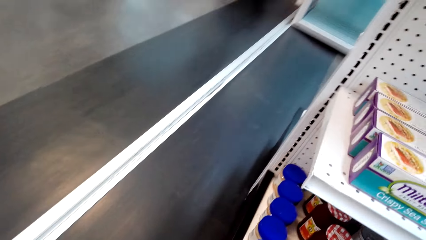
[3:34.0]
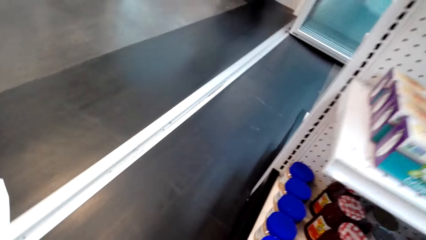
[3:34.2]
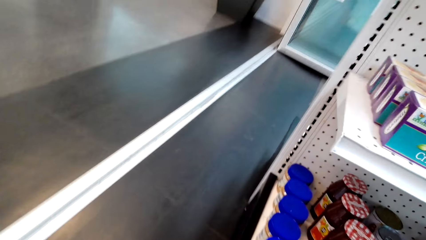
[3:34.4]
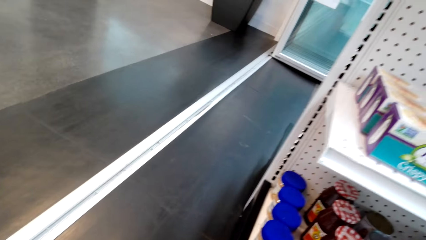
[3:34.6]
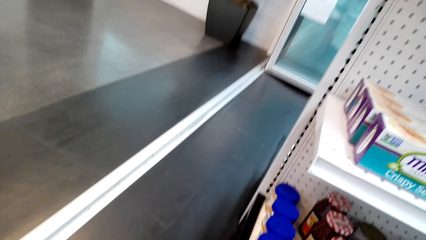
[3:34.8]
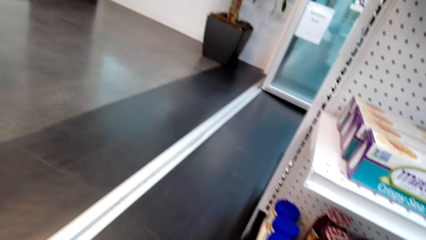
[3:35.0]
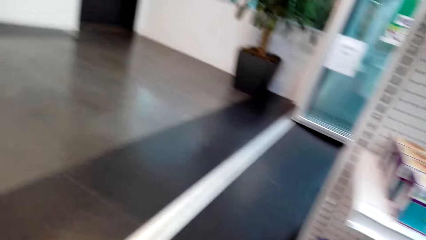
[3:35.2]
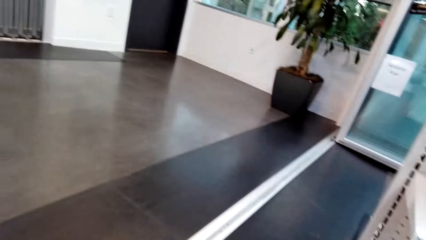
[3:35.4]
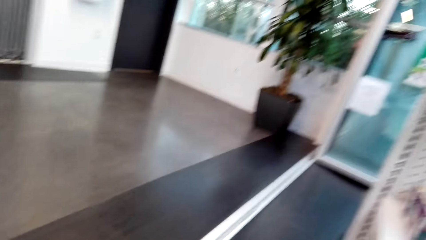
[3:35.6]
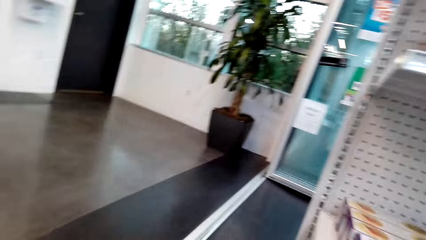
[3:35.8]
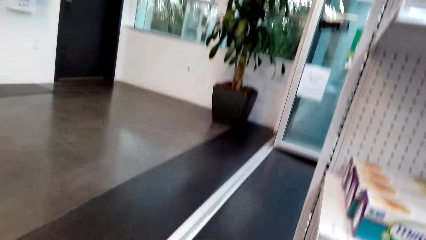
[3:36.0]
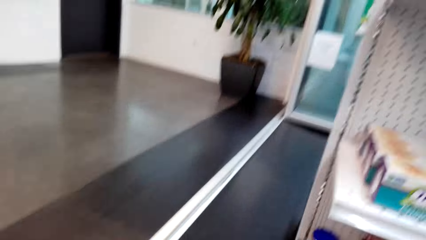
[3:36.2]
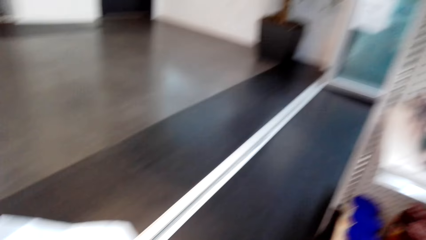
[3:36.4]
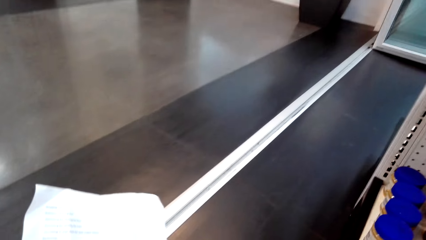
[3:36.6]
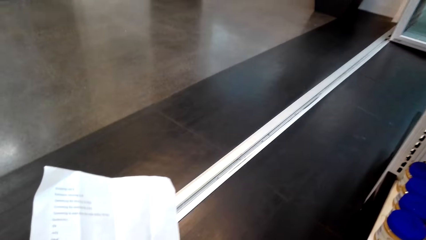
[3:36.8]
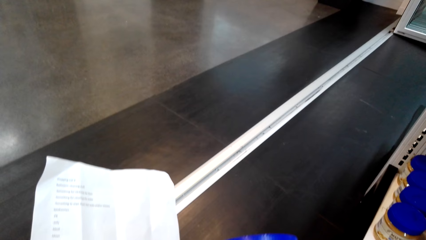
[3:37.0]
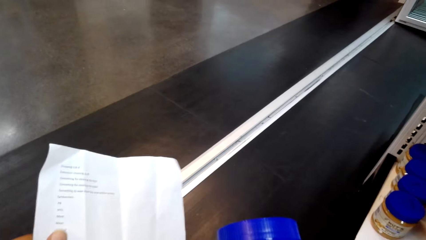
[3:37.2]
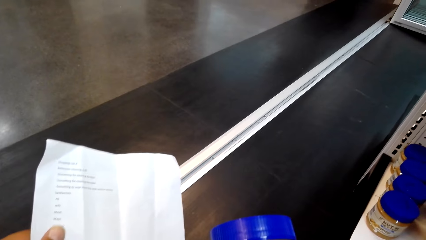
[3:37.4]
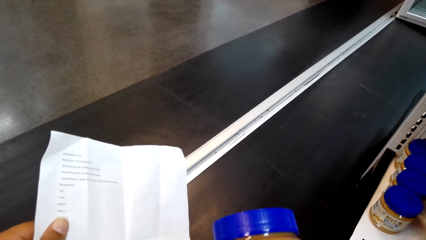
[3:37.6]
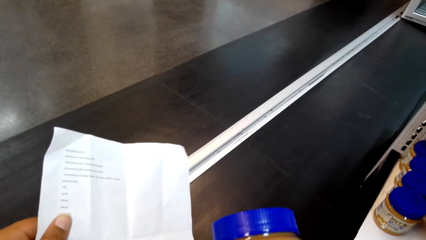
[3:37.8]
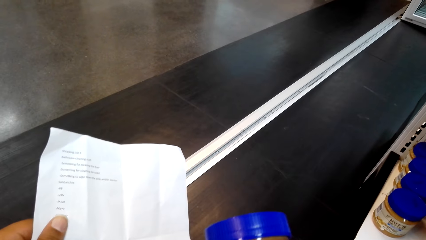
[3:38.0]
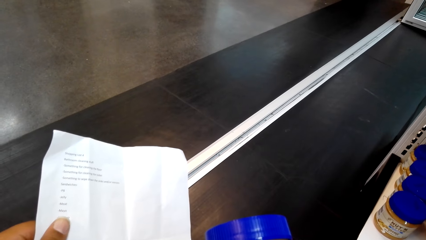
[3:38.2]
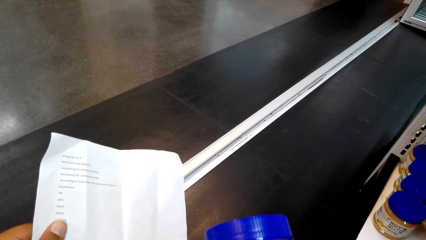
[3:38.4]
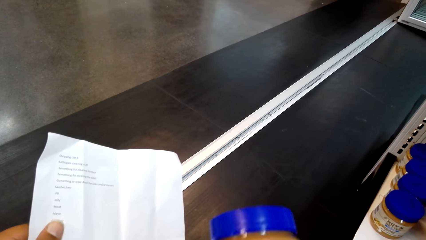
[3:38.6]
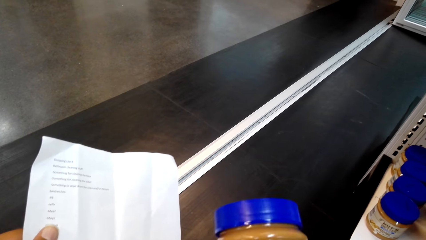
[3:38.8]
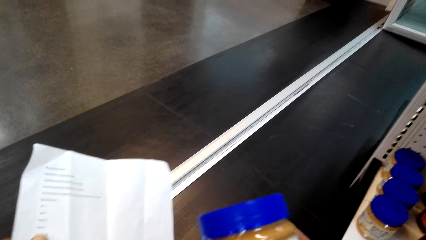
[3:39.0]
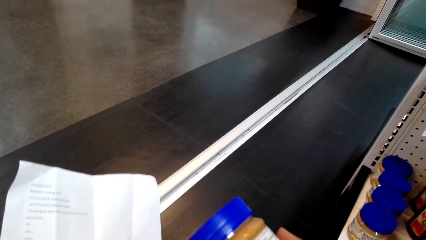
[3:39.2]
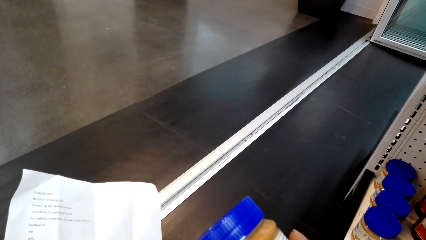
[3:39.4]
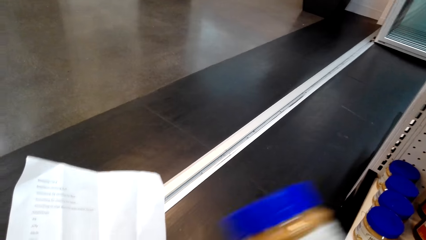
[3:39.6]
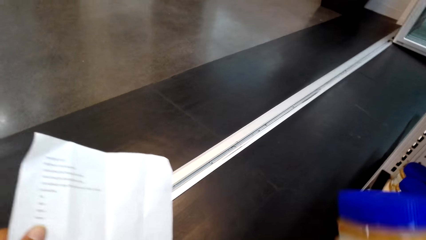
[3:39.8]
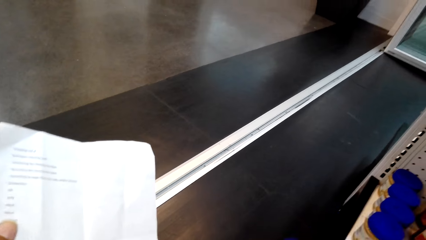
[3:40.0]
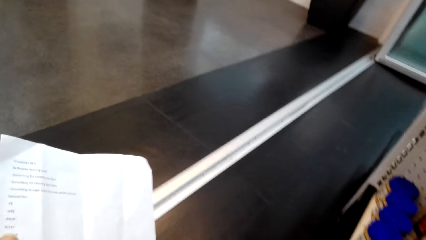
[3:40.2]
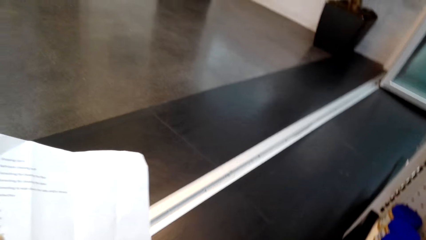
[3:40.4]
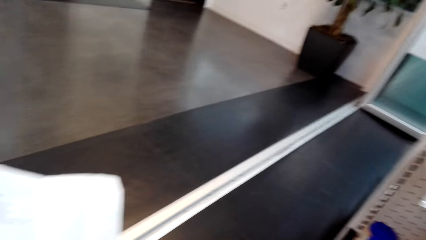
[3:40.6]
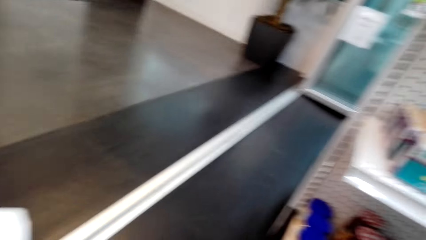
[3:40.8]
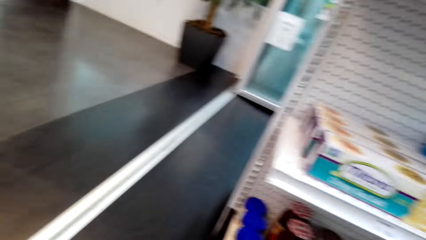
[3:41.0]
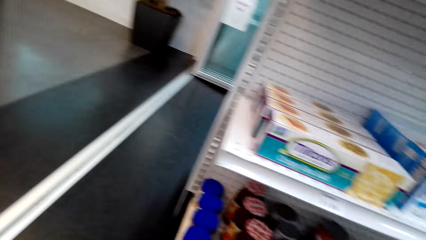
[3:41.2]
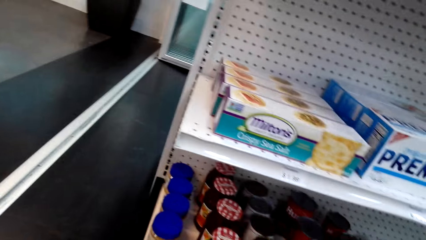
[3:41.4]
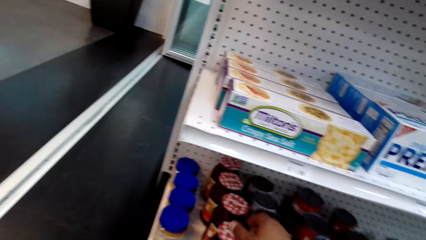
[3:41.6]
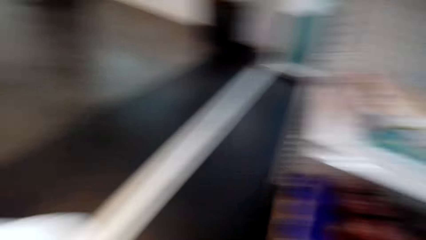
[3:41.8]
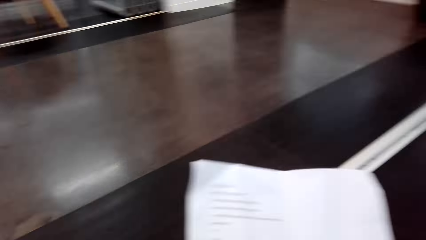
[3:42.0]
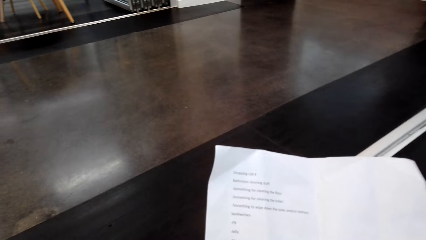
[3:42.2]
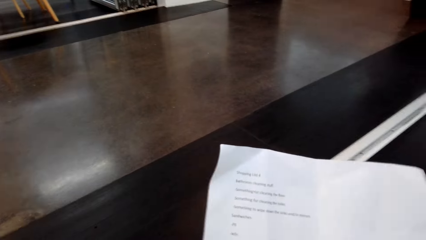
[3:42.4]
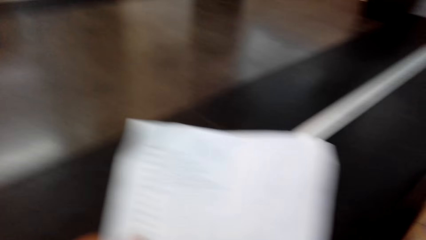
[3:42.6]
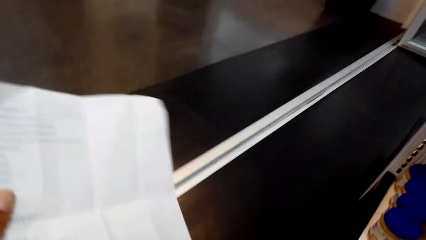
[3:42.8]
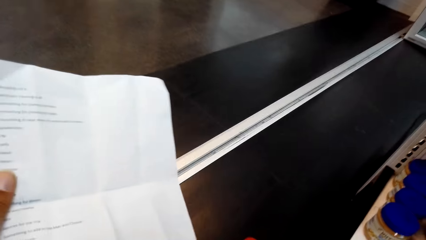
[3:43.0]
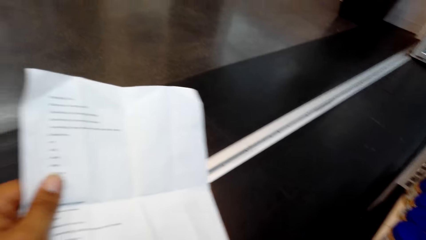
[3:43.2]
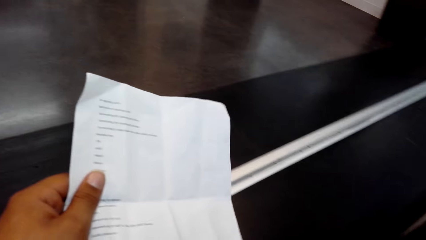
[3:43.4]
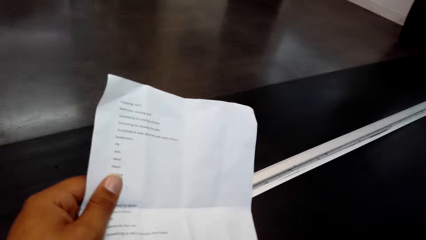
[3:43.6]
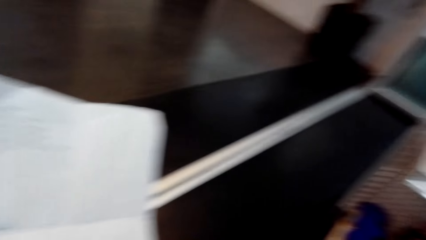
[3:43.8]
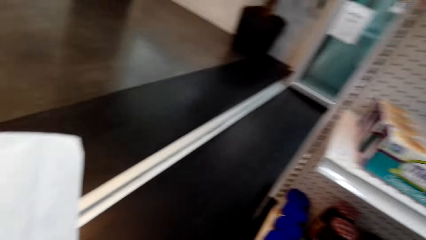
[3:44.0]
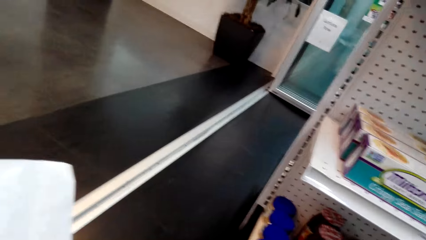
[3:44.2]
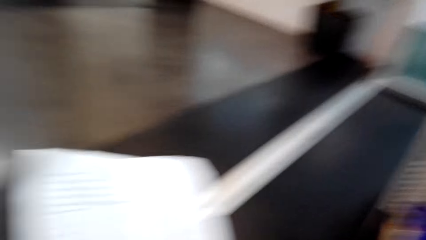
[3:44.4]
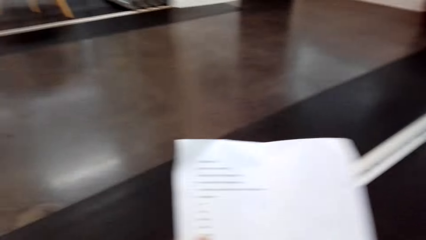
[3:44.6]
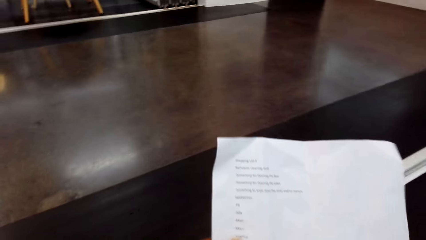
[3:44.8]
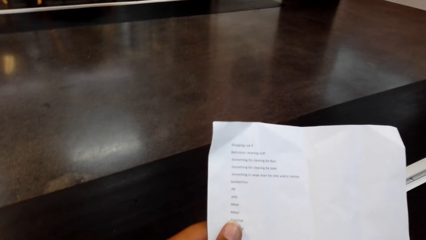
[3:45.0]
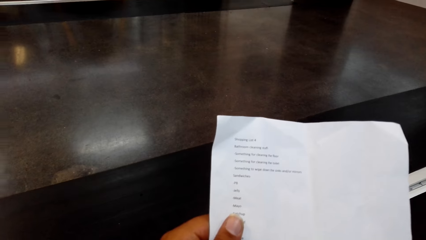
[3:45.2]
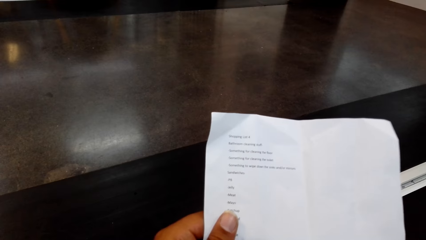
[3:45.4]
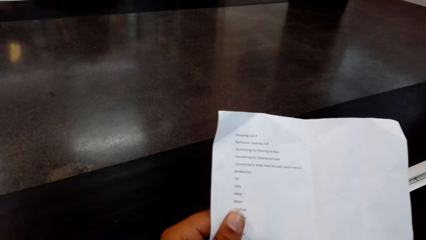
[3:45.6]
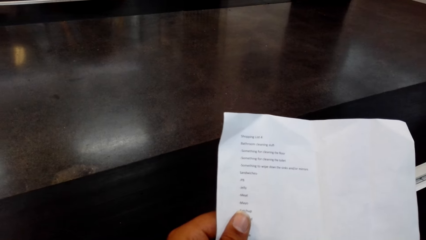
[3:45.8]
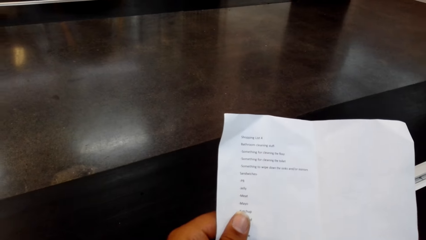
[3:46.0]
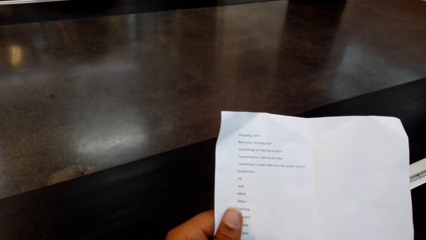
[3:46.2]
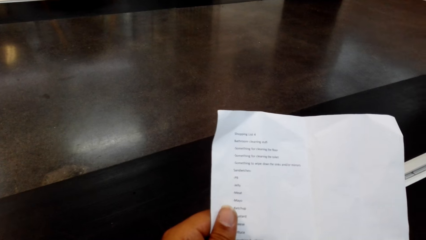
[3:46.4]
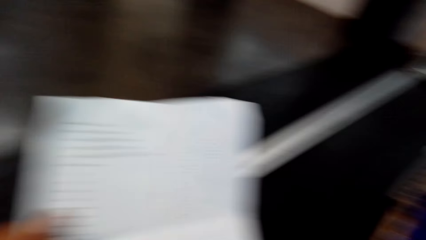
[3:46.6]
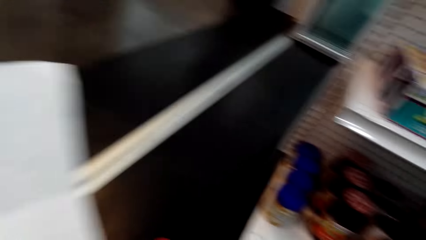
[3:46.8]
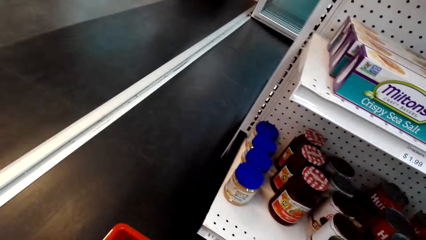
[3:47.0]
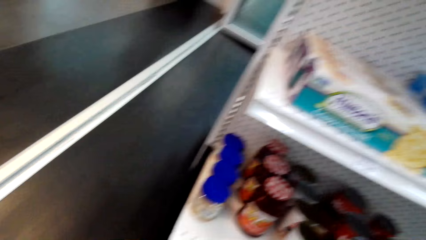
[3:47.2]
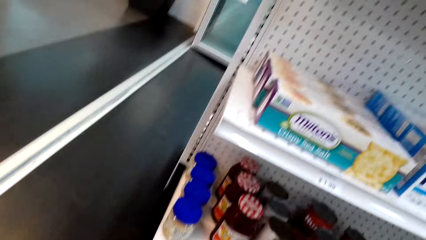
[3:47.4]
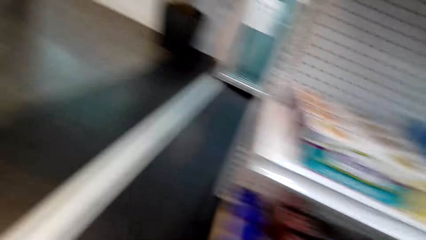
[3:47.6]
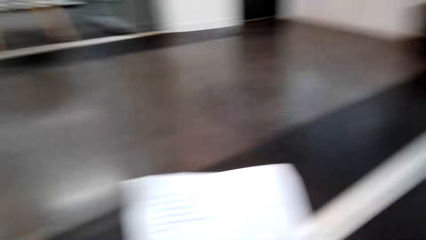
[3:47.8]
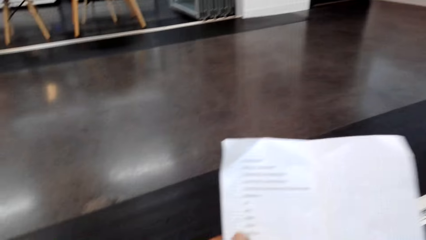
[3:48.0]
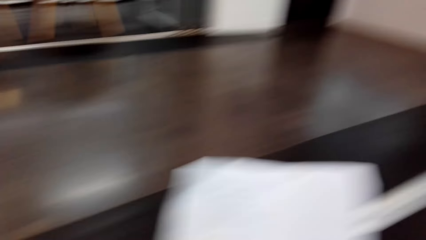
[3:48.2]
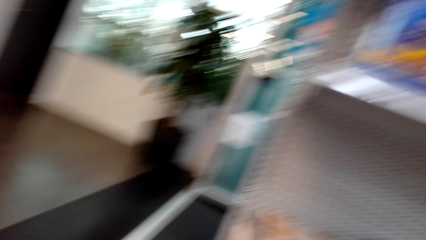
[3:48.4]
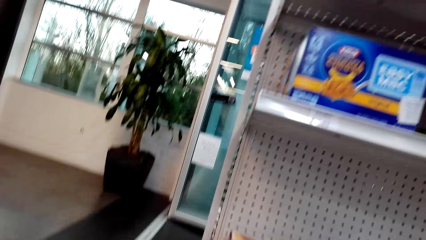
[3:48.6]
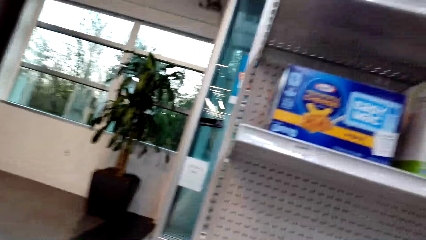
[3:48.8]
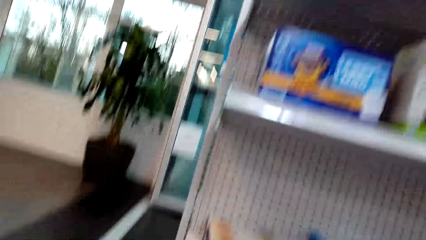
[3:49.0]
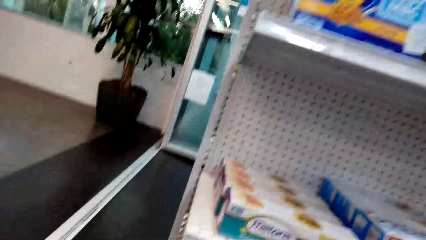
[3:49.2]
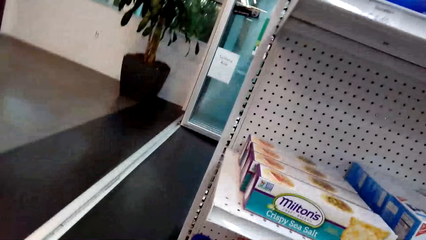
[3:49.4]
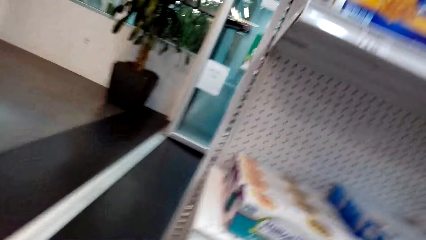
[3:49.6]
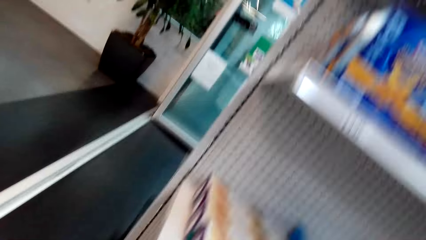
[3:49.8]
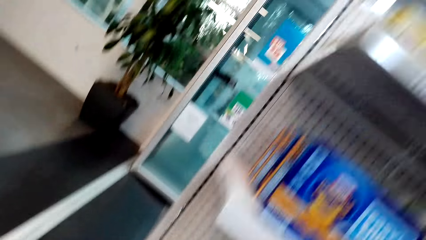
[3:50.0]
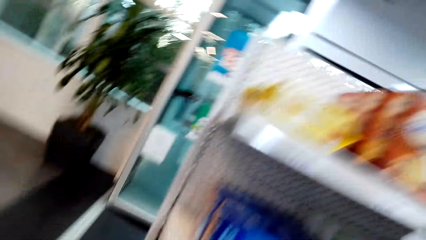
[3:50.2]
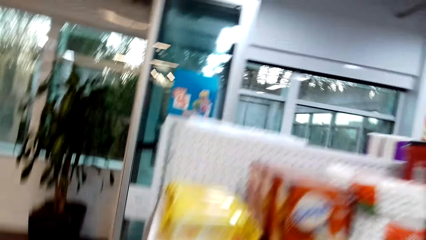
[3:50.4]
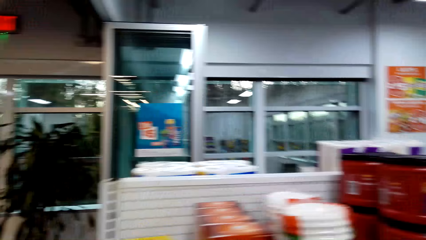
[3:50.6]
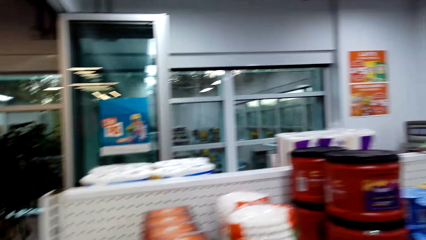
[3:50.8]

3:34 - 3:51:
The camera wearer picks up a peanut butter on the shelf. They look at the peanut butter. They read the shopping list. They look around. They put the peanut butter. They move around. They read the paper. They look at the shelves.
